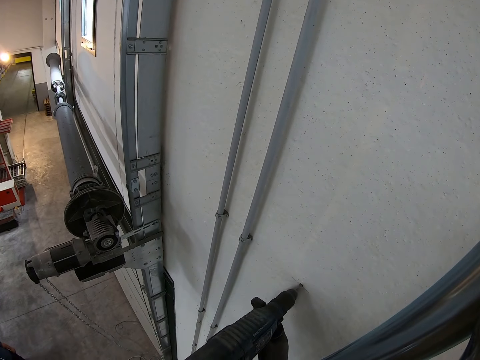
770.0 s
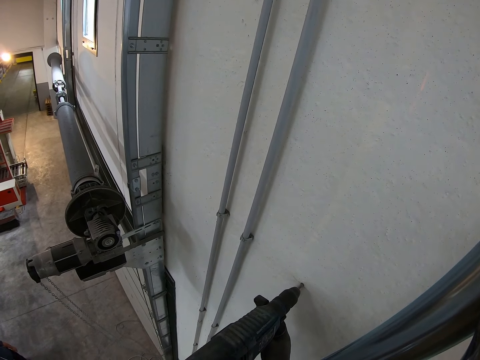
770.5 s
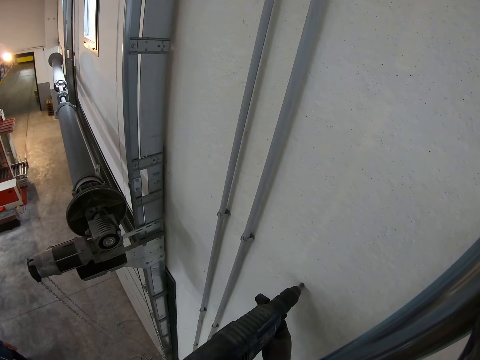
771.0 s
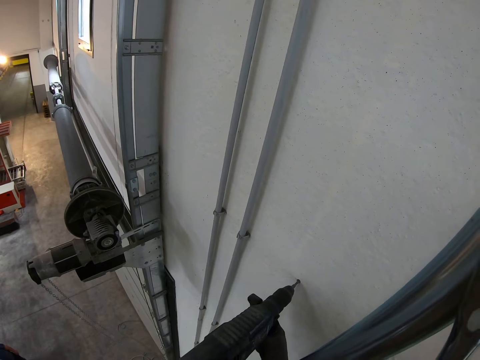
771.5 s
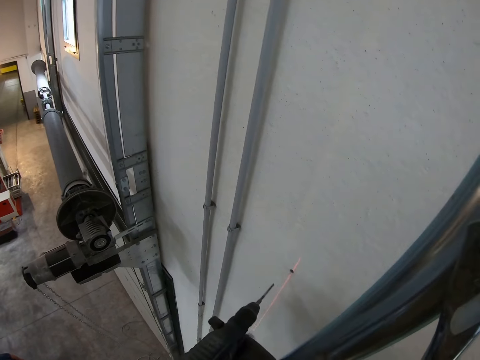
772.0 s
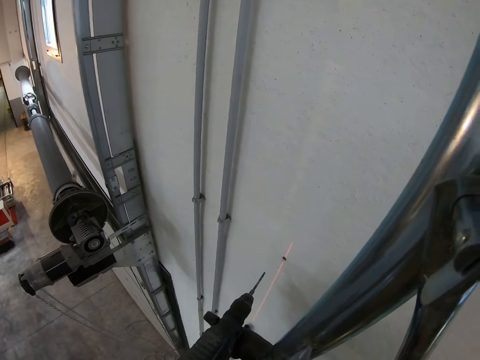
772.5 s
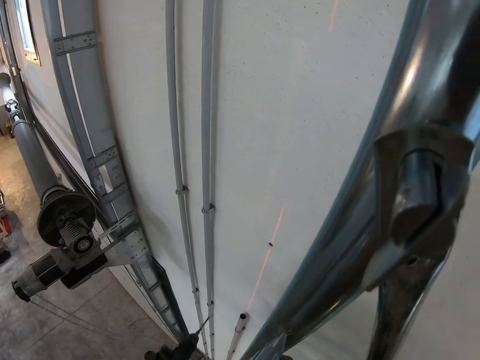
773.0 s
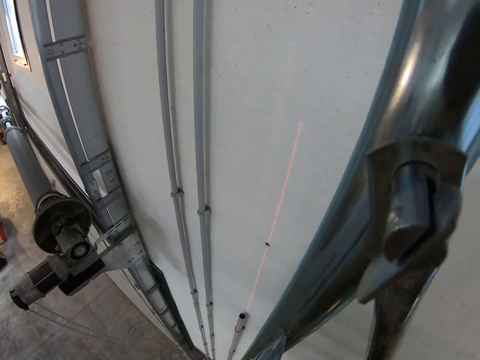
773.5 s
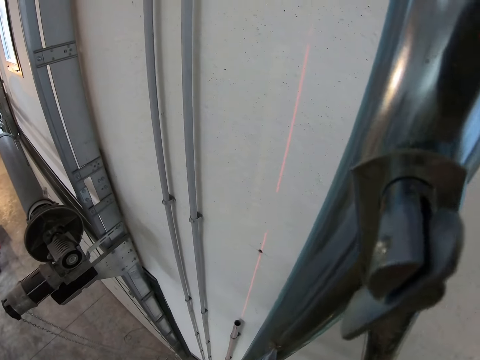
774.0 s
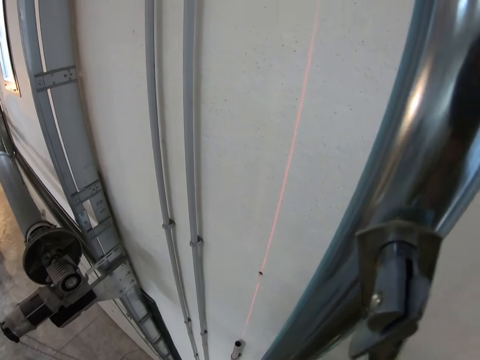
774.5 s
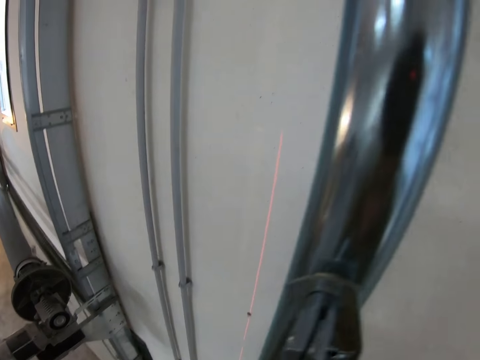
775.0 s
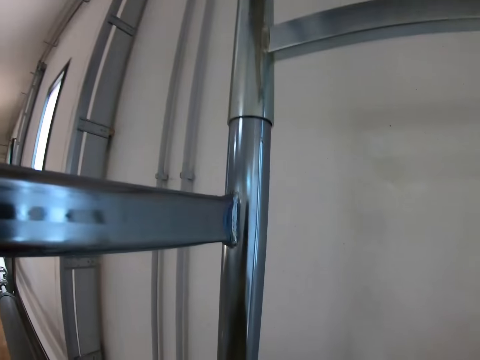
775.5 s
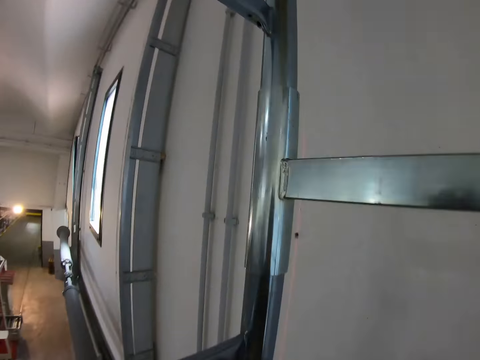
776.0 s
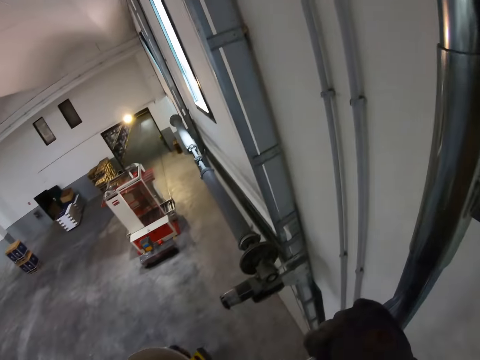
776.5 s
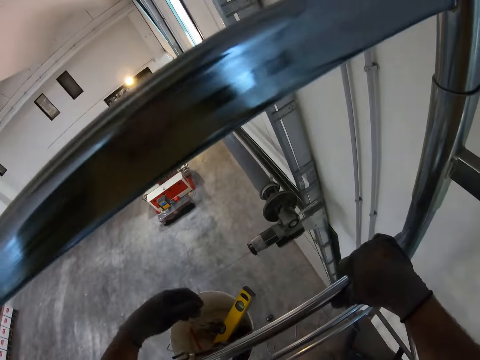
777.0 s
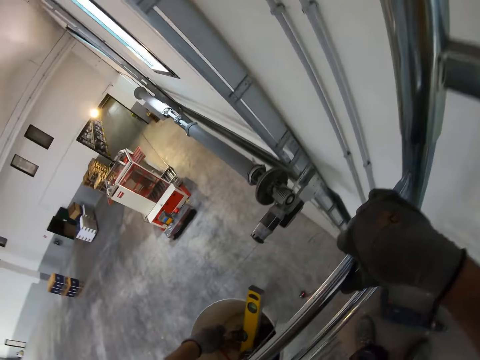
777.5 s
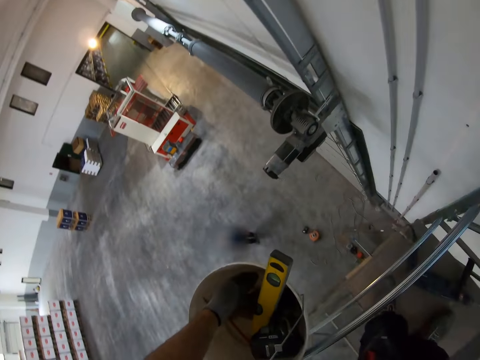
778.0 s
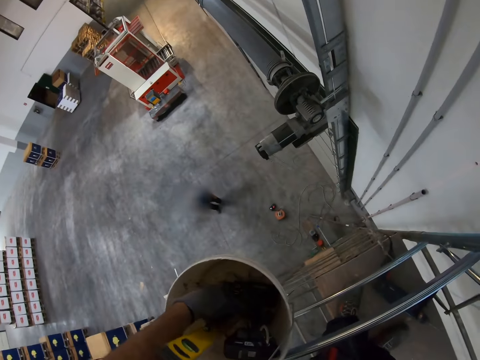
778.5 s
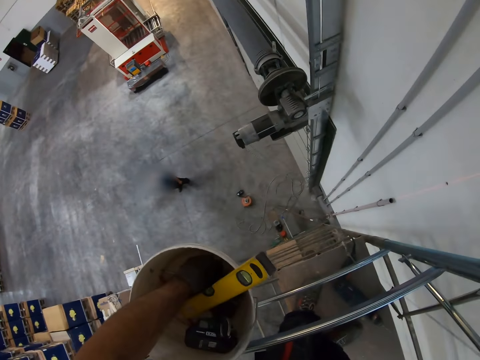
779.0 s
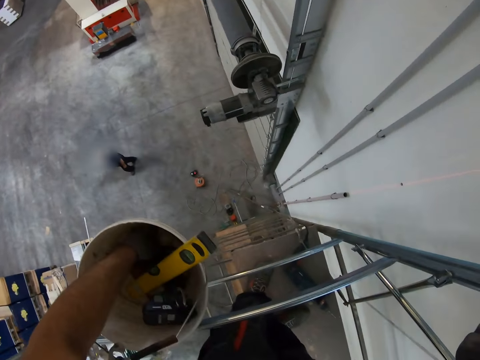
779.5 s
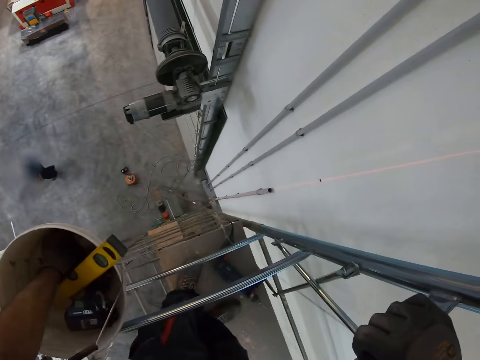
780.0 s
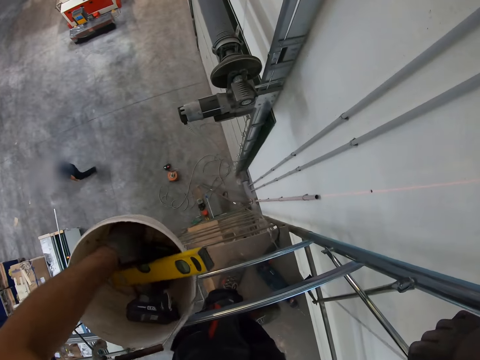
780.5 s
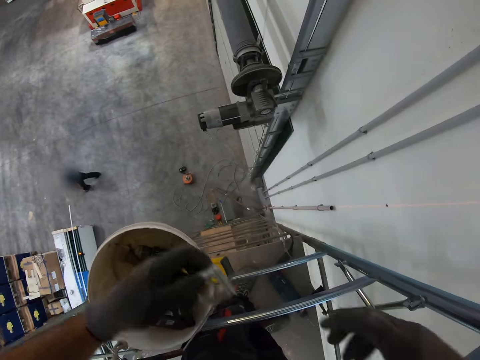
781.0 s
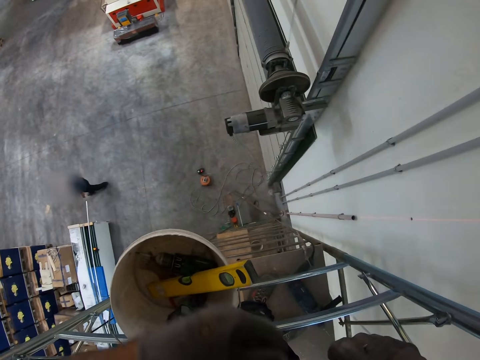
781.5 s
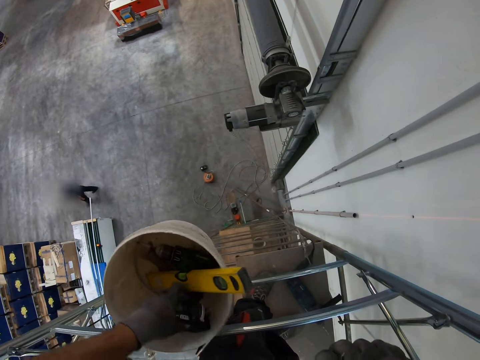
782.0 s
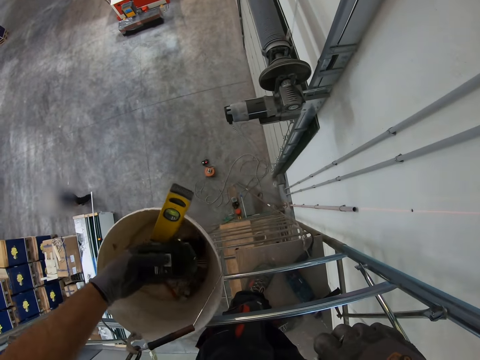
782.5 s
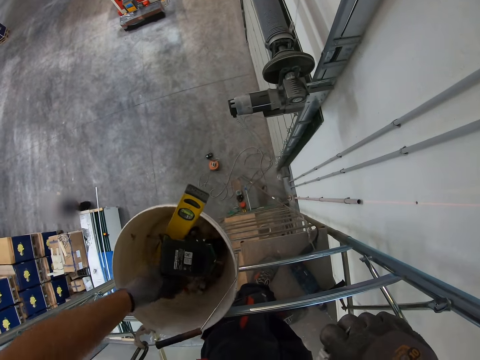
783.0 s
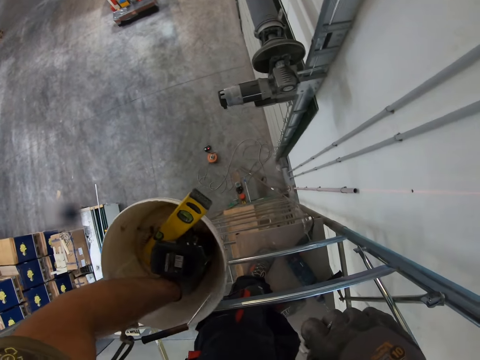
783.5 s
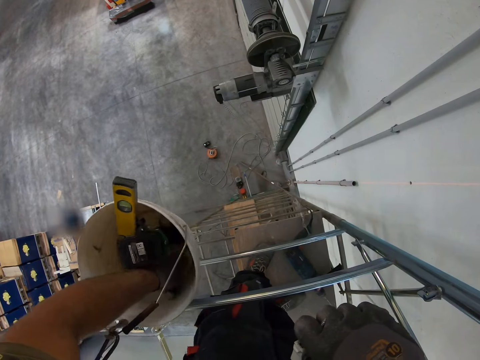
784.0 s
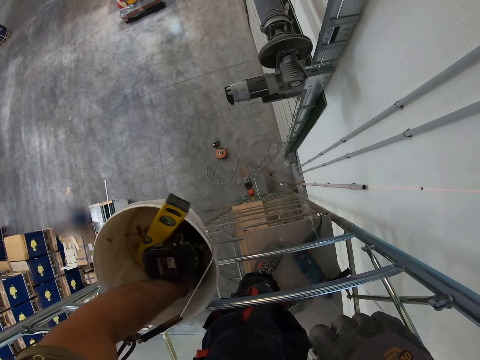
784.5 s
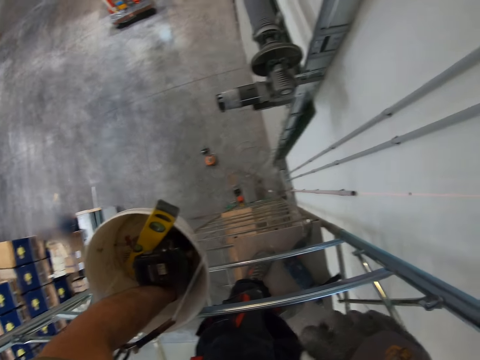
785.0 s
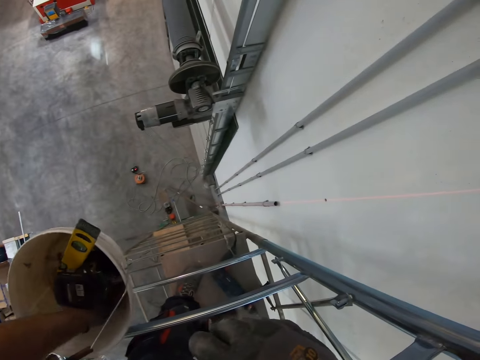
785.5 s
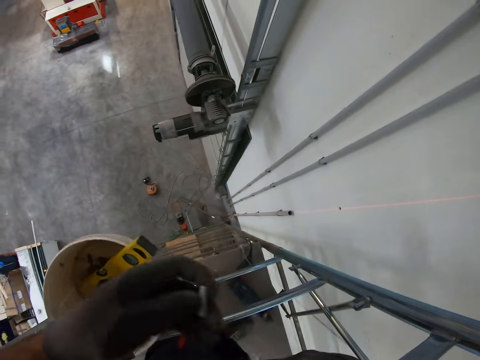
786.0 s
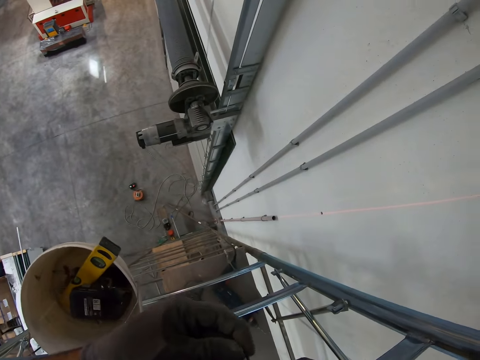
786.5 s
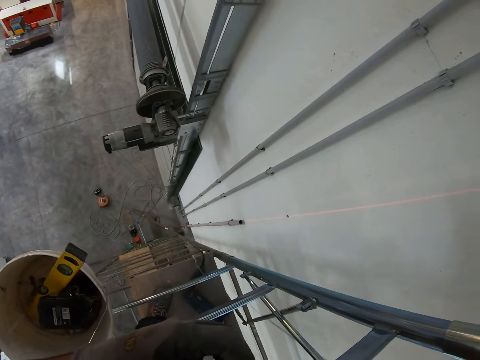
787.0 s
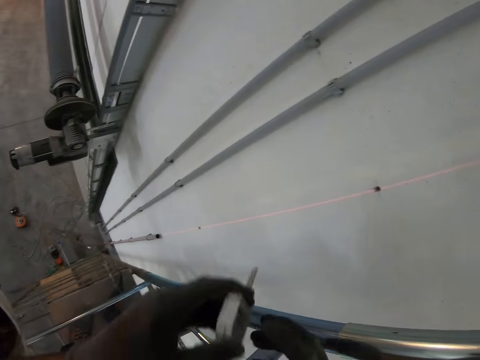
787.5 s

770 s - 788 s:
The camera wearer removes the drill wrench from the wall. A man walks forward. The camera wearer lifts a pipe holder from the bucket. He places the pipe holder on his right hand. He touches an impact wrench in the bucket. He lifts something from the bucket.

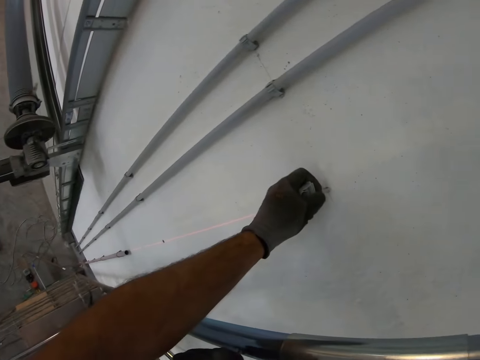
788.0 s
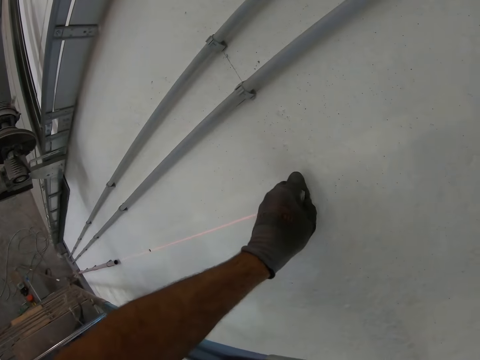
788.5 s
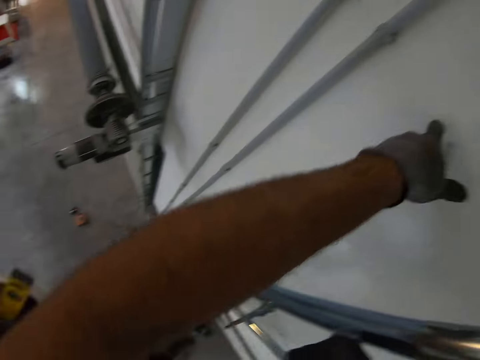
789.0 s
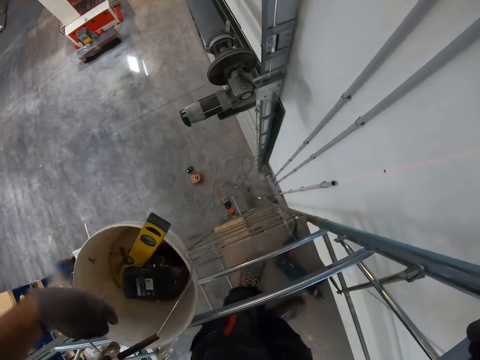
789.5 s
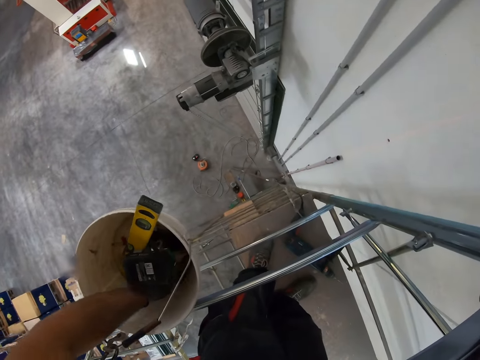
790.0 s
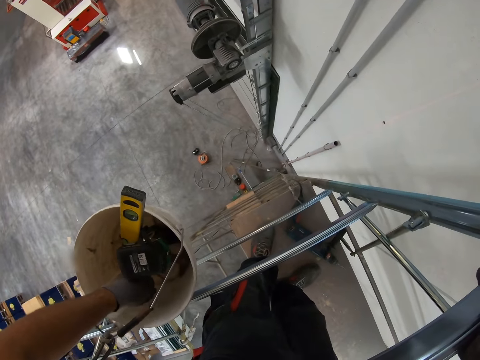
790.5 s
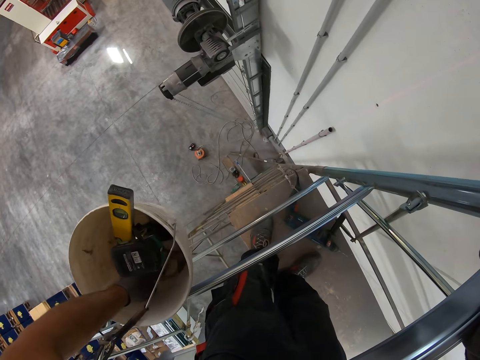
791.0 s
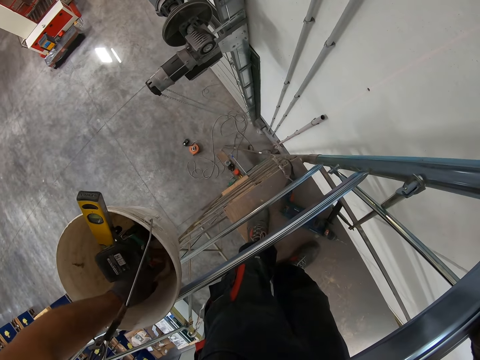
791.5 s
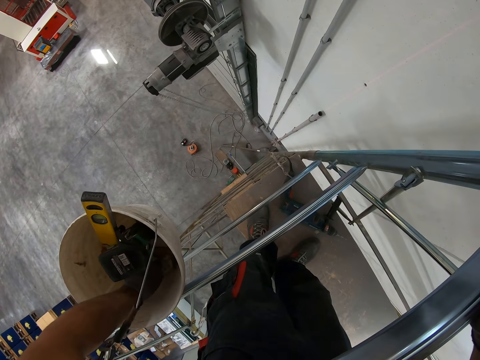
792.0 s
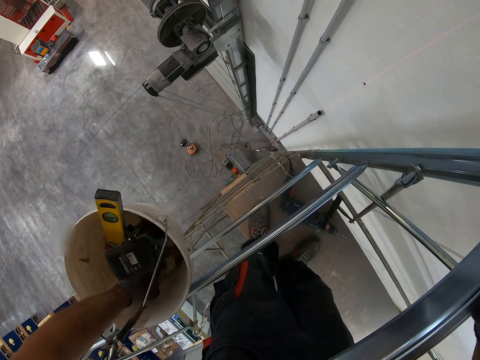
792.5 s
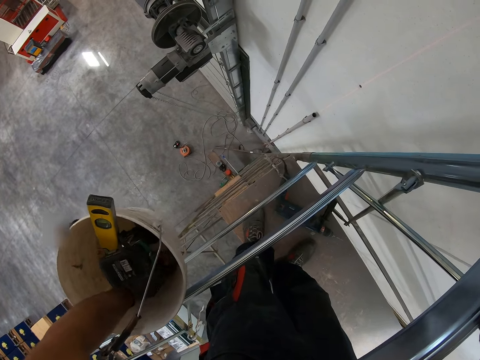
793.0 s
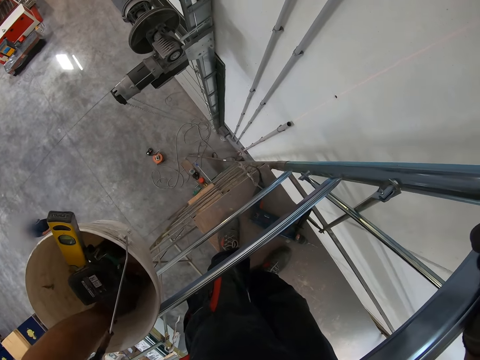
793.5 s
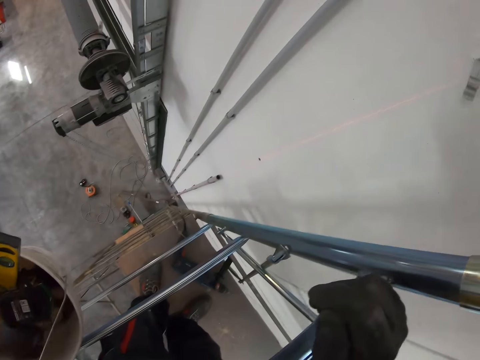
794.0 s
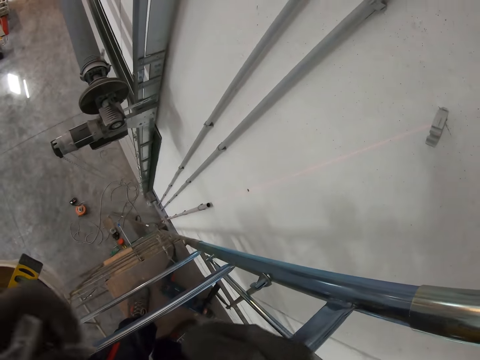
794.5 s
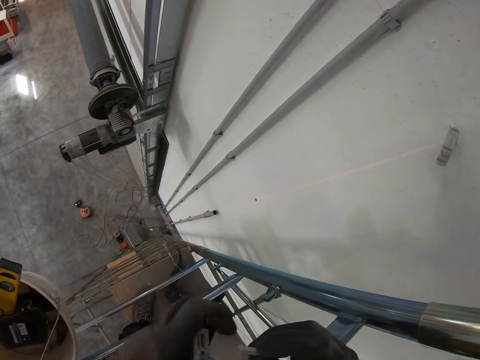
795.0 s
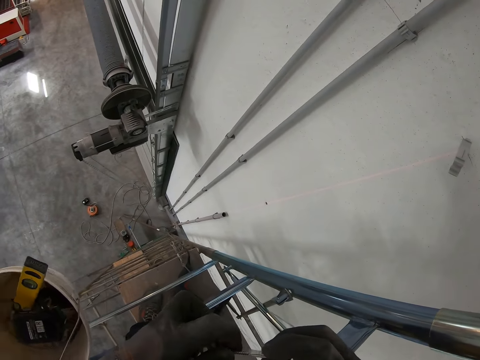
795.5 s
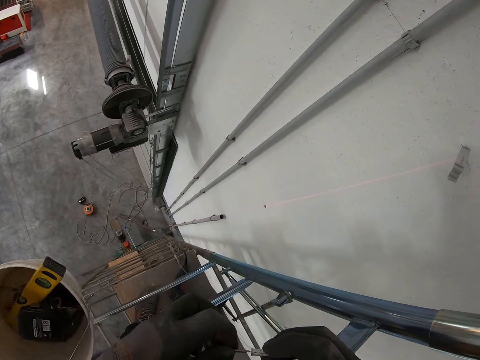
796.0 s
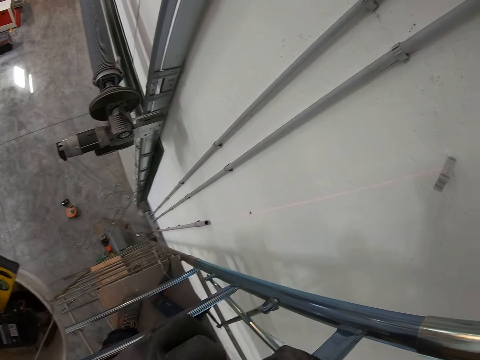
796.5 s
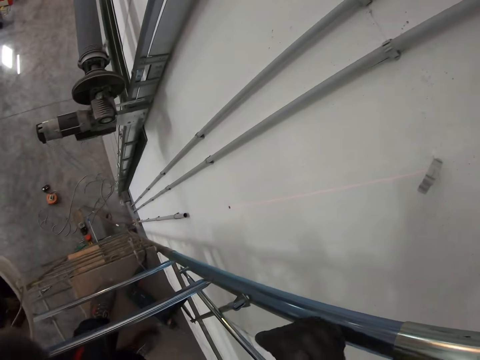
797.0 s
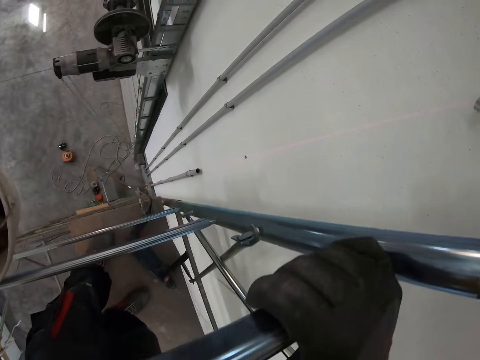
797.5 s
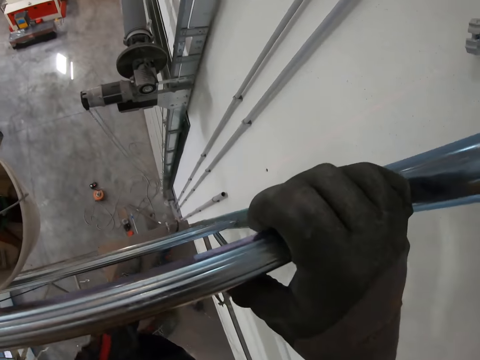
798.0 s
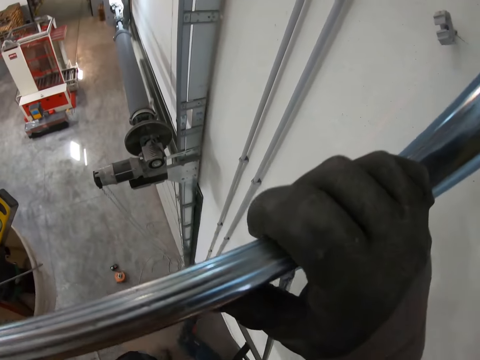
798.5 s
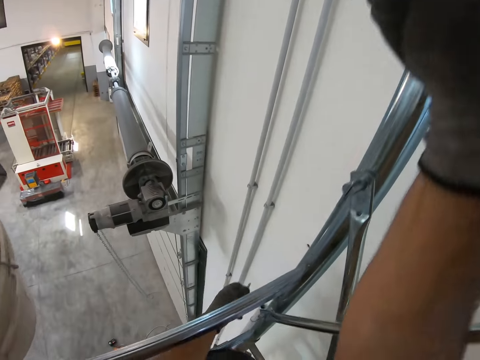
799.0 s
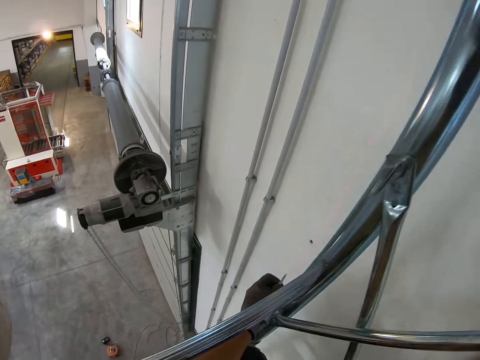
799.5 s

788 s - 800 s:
The camera wearer fits the pipe holder on a hole. They lift the pipe holder from the bucket. They fit something on the pipe holder.
